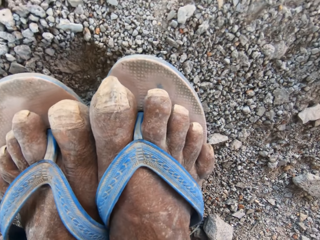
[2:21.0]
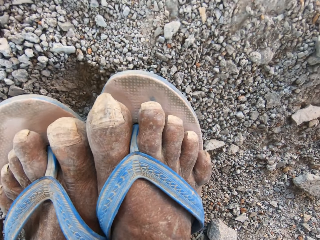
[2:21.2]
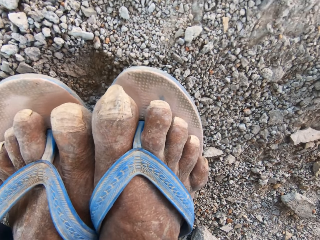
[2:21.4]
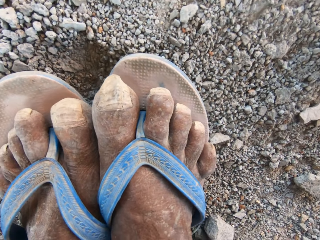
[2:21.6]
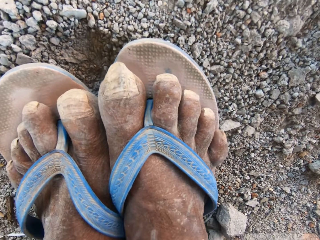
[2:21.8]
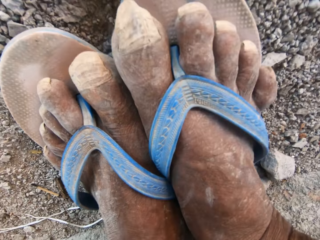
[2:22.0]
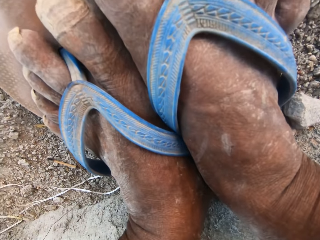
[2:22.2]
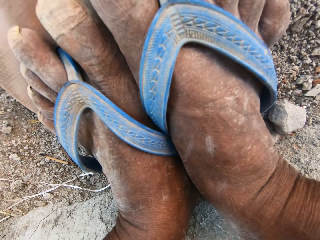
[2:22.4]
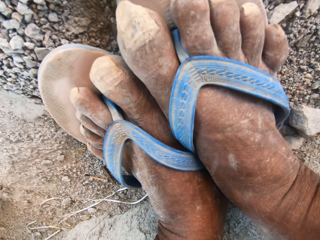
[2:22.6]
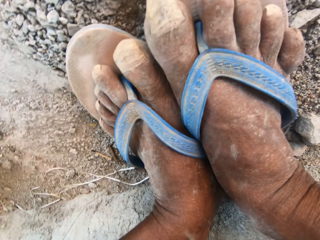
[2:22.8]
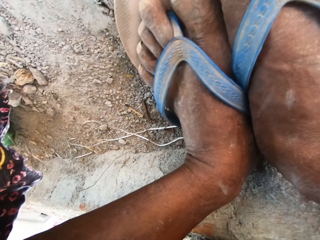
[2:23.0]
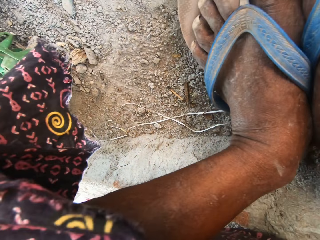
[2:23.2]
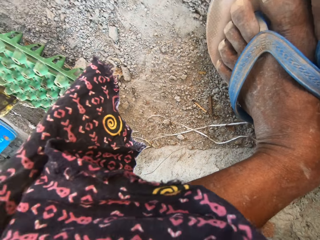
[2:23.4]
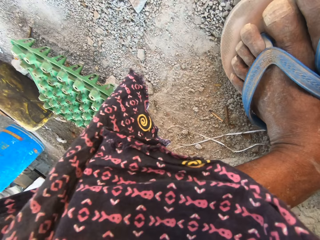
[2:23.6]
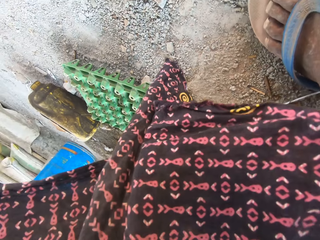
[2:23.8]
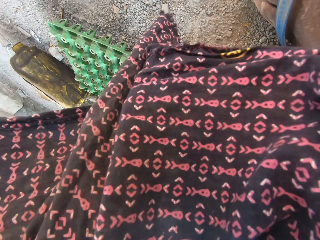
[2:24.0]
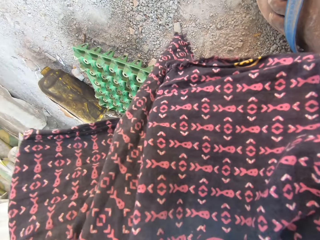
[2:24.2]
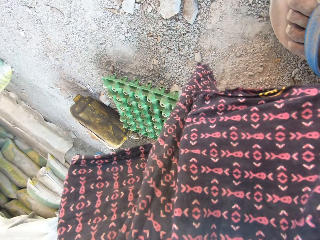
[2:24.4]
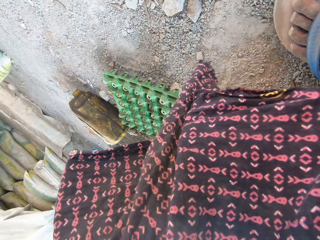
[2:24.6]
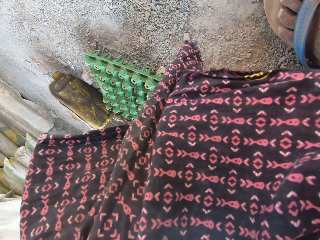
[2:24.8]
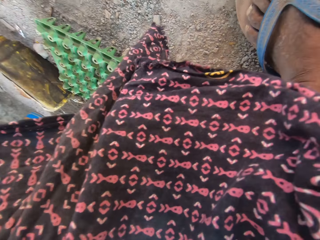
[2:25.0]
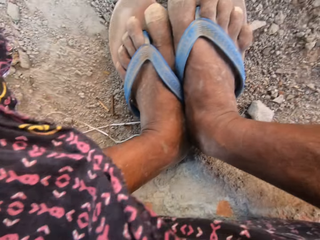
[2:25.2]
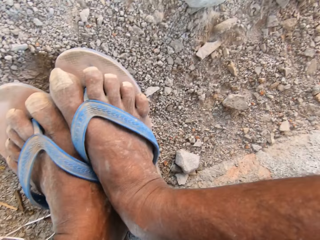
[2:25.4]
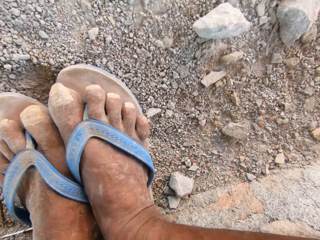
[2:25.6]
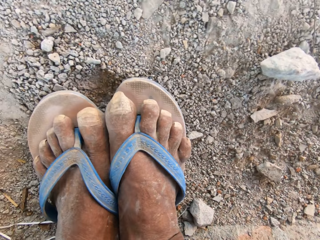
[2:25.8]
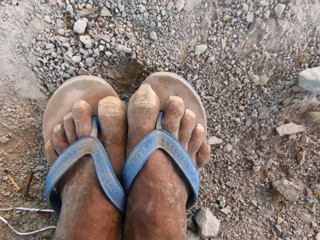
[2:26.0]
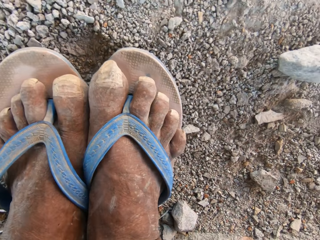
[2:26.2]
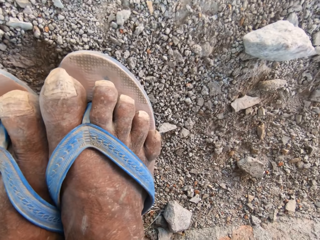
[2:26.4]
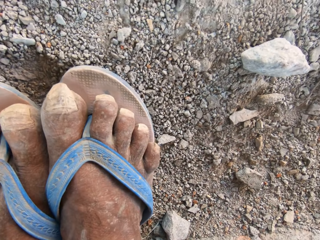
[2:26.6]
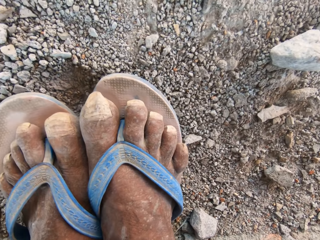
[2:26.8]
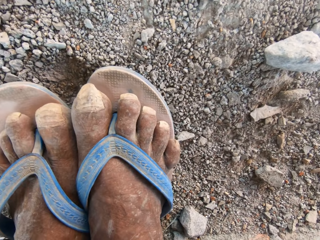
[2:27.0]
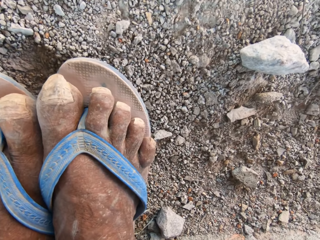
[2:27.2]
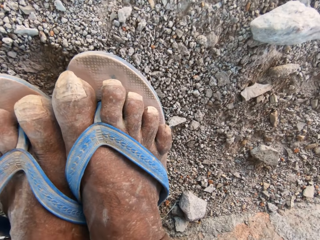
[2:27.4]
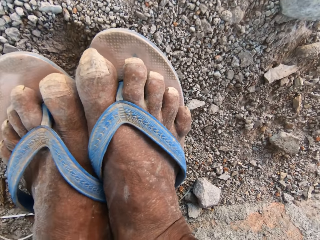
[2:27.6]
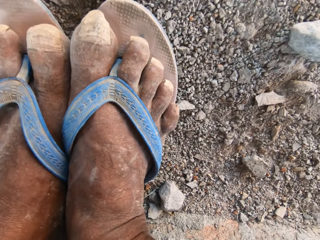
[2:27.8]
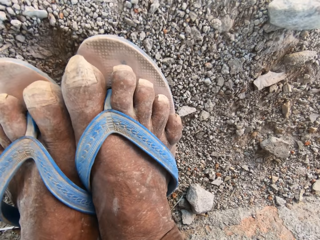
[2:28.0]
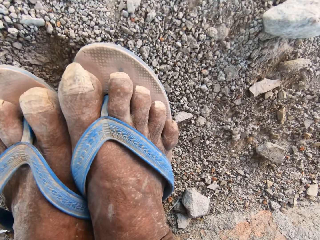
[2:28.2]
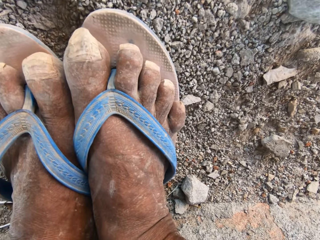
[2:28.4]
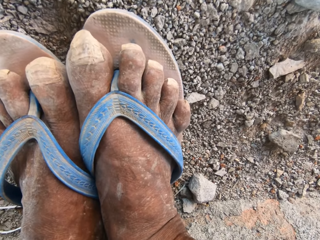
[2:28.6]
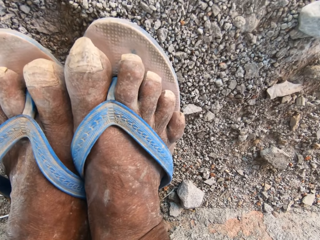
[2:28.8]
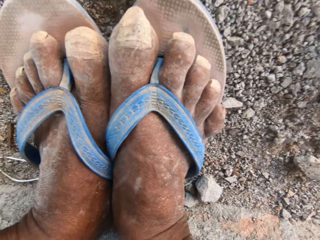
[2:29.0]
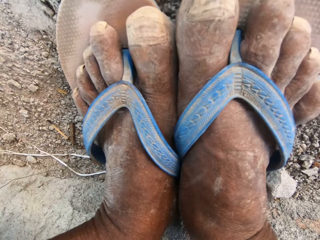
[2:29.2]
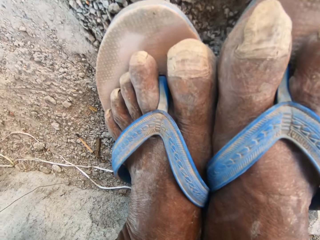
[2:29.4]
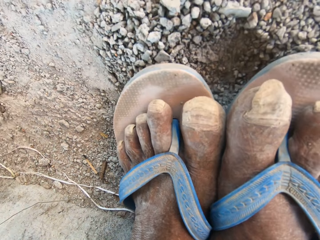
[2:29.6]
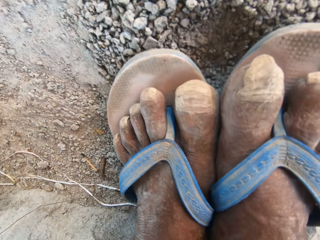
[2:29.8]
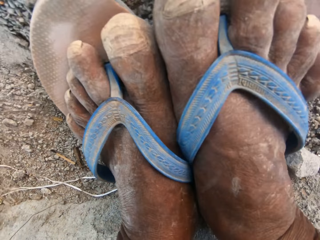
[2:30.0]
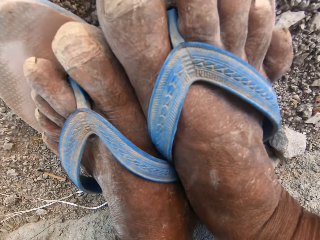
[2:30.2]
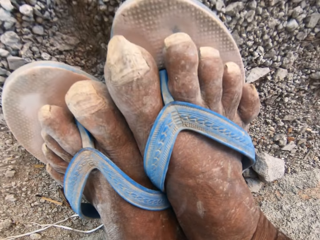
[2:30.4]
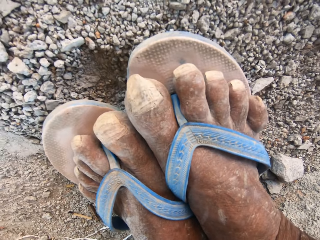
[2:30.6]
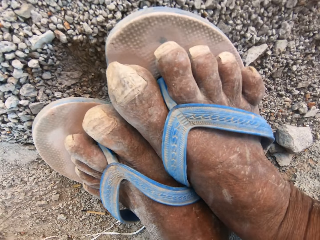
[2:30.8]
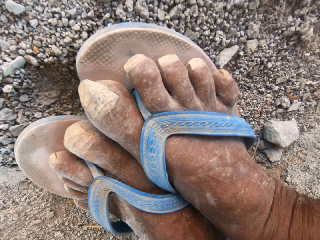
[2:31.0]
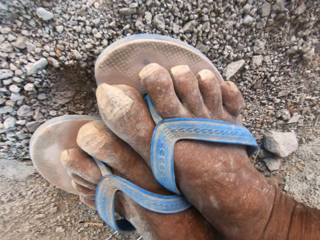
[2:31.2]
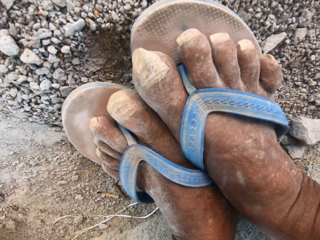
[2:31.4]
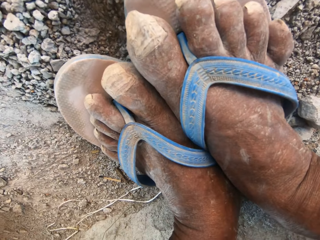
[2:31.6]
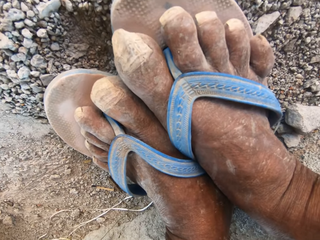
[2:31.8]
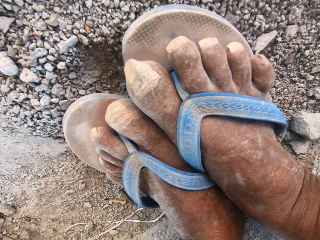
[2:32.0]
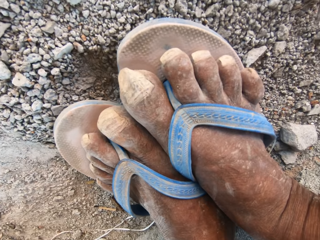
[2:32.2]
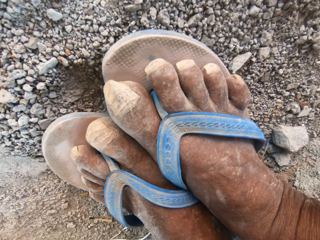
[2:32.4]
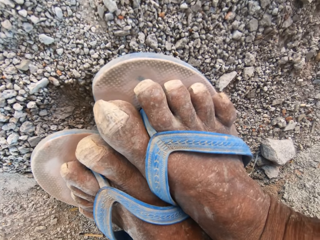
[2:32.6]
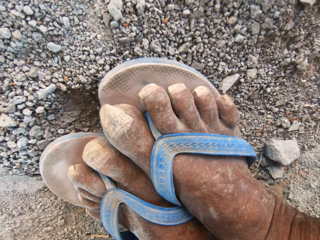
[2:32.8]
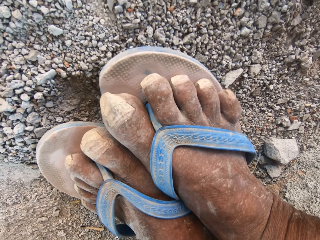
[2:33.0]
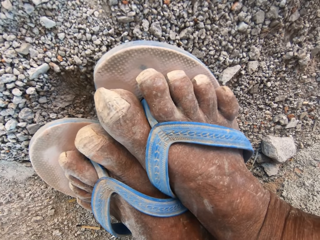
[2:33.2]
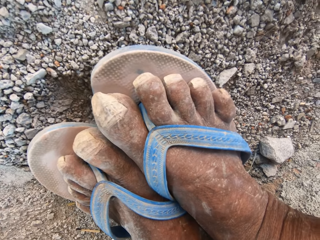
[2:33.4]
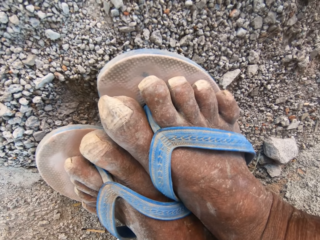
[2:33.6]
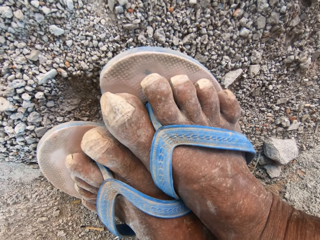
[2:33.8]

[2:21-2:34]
The camera wearer converses with a person. He looks at his legs. He looks at a tray. He looks at his legs. He converses with the person.

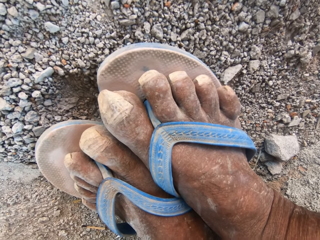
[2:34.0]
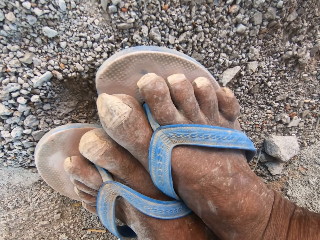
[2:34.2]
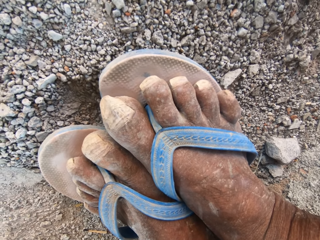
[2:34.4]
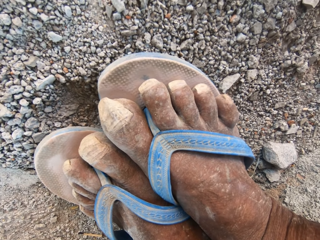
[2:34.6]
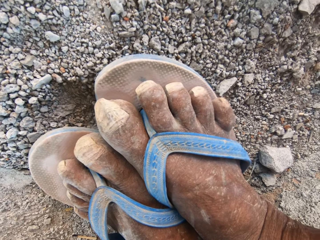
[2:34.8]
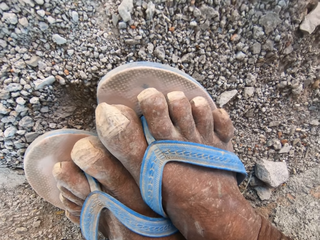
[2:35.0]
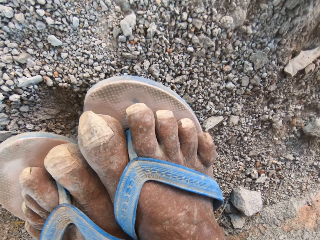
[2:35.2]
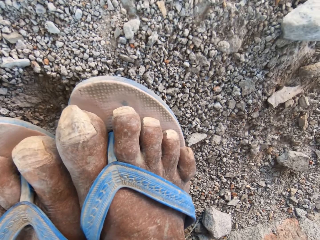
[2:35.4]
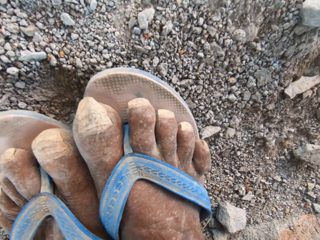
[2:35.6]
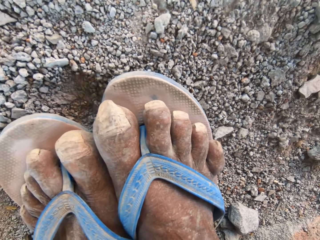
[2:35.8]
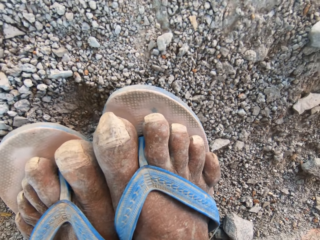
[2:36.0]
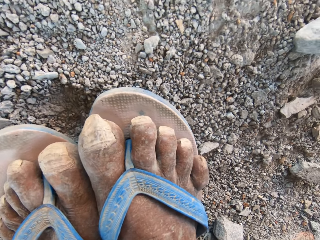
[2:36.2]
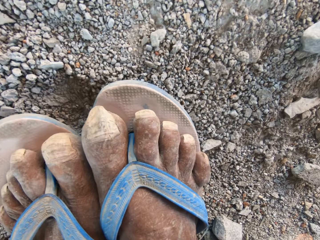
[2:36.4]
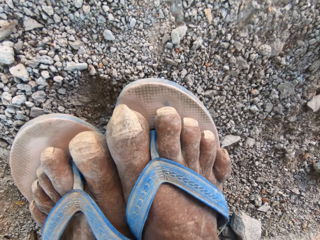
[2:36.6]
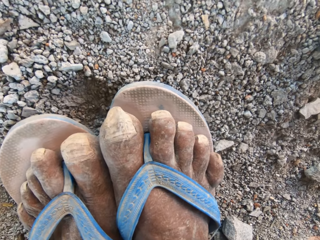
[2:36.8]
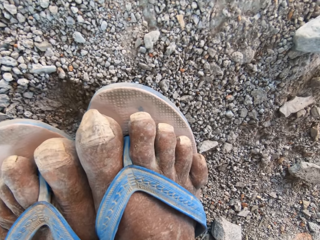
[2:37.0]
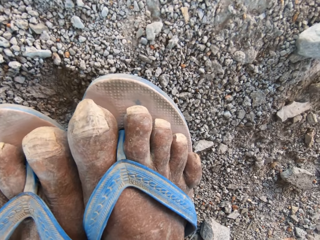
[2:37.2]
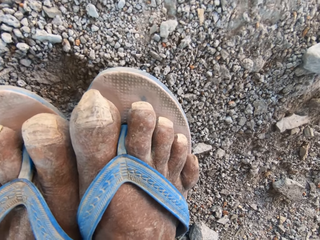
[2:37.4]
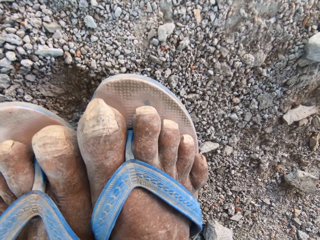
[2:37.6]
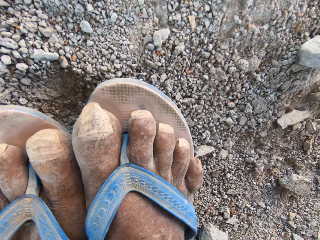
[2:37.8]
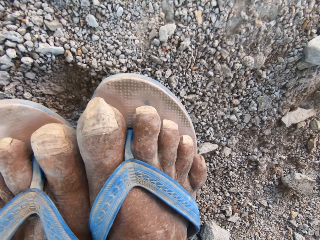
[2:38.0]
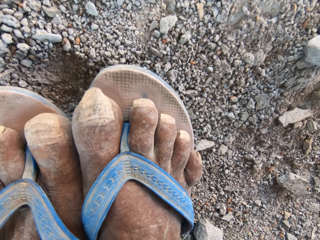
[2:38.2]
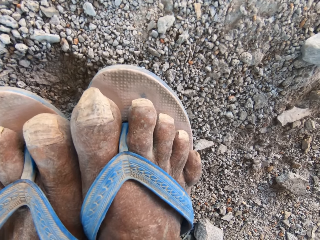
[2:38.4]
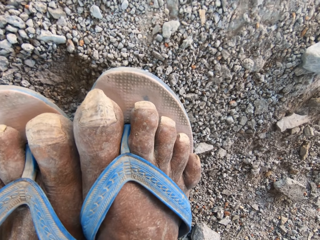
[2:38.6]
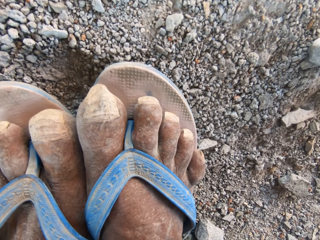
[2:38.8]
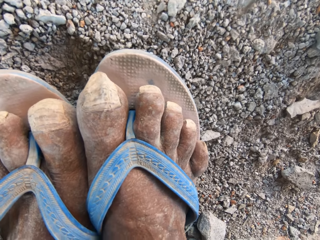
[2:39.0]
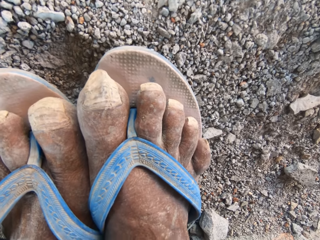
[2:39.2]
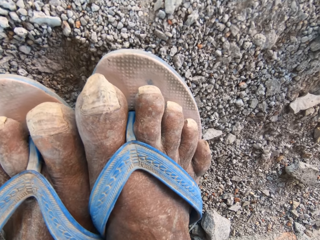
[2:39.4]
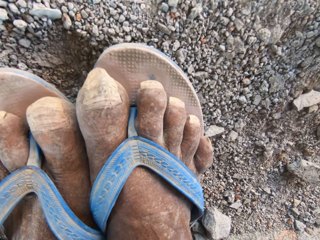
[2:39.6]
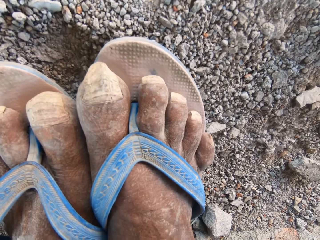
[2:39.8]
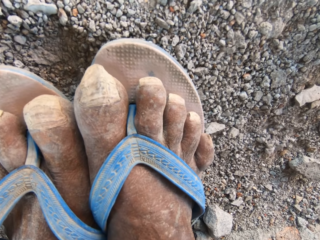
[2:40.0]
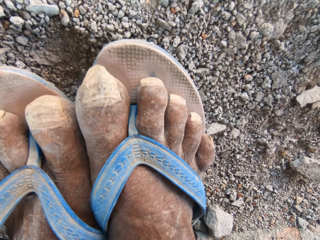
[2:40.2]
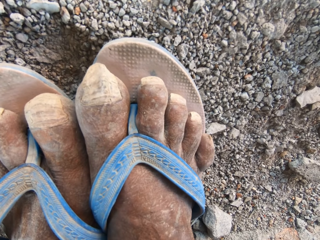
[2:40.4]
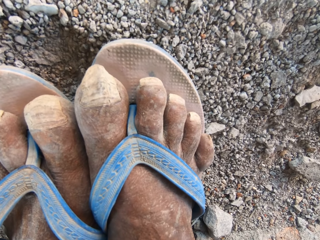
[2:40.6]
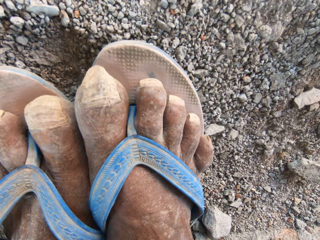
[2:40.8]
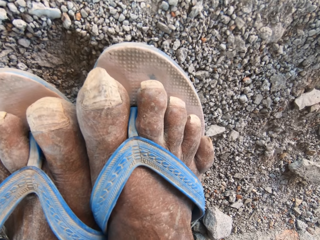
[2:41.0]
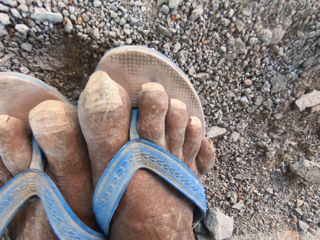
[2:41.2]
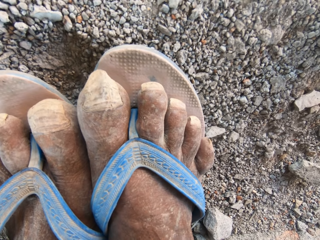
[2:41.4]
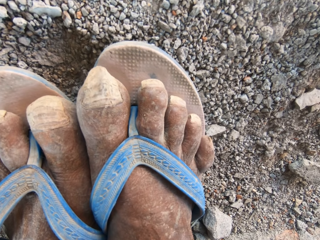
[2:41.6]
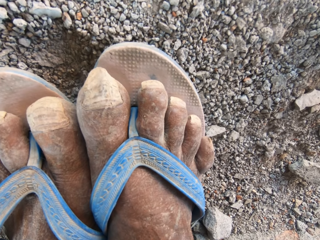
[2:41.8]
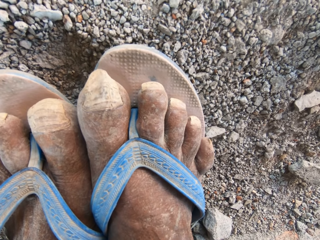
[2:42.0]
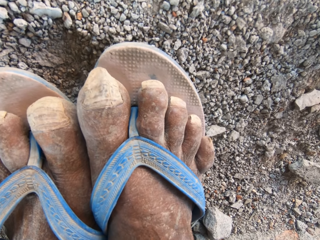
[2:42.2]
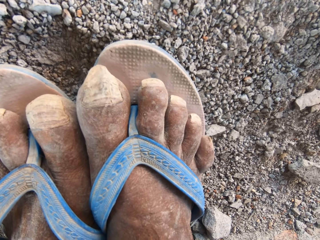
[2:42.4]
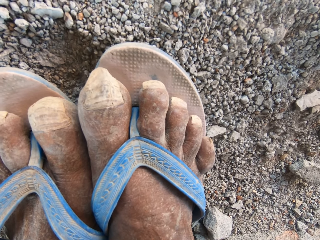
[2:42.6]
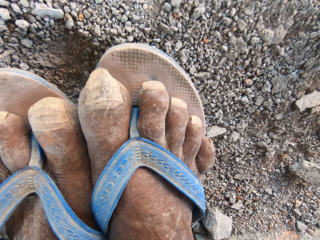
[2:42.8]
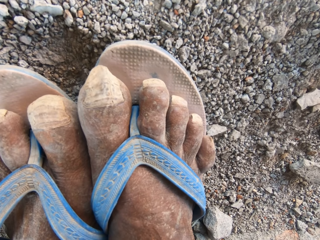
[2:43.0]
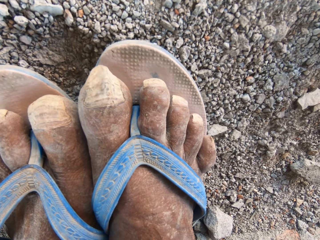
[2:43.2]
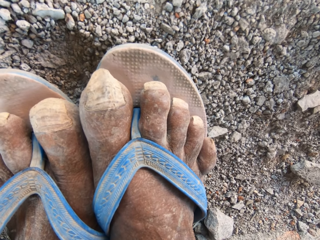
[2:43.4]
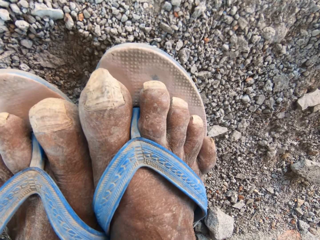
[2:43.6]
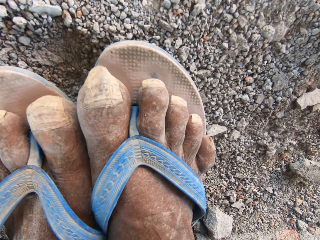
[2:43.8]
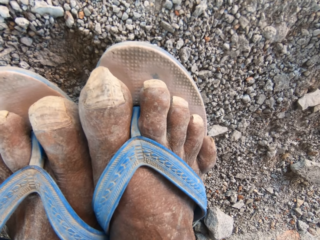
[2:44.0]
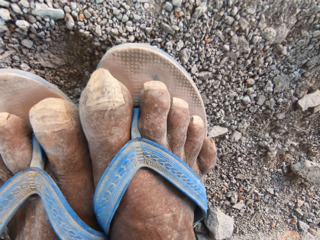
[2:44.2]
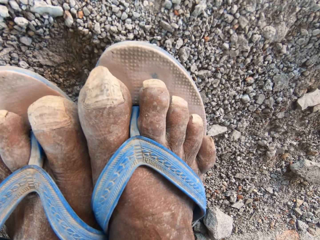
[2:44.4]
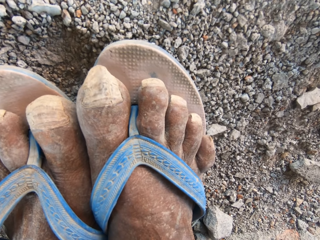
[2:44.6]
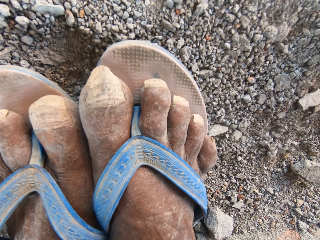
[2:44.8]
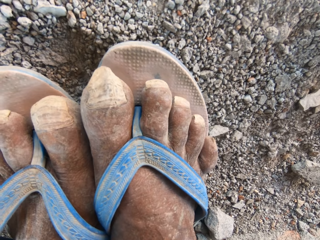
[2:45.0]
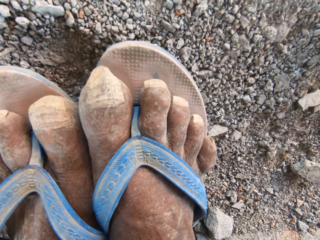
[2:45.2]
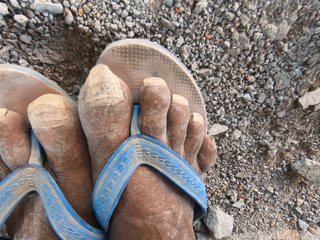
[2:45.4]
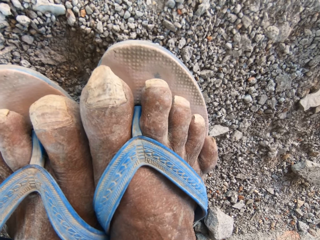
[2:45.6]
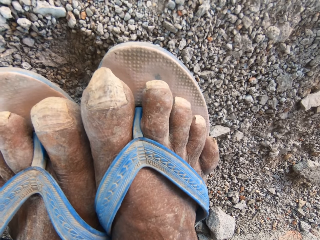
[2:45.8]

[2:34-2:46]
The camera wearer looks at his legs.
